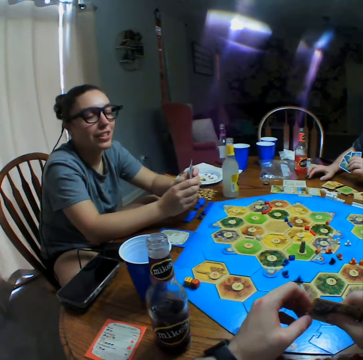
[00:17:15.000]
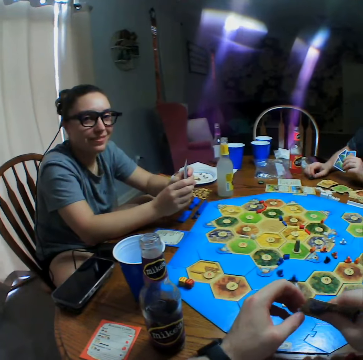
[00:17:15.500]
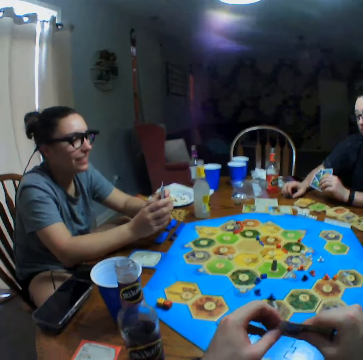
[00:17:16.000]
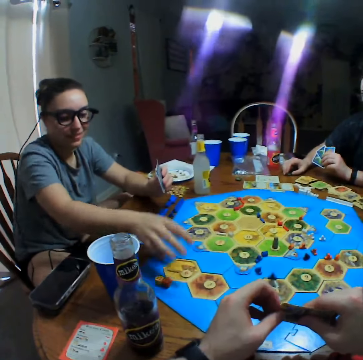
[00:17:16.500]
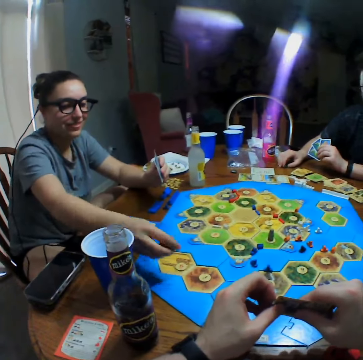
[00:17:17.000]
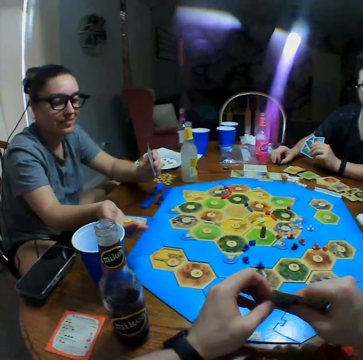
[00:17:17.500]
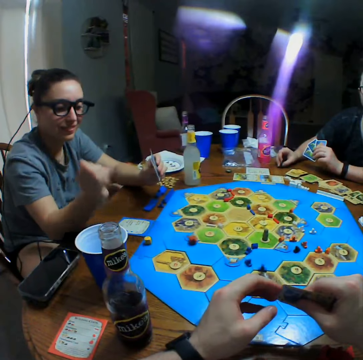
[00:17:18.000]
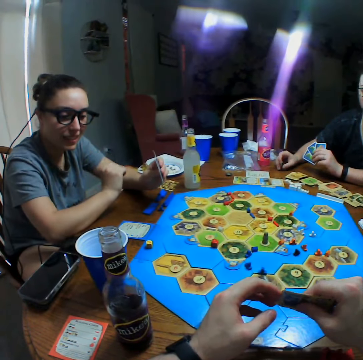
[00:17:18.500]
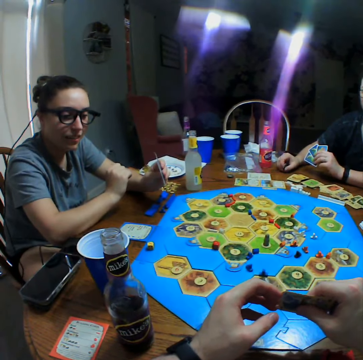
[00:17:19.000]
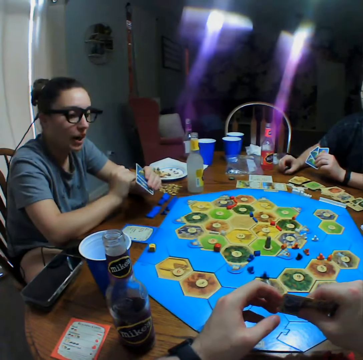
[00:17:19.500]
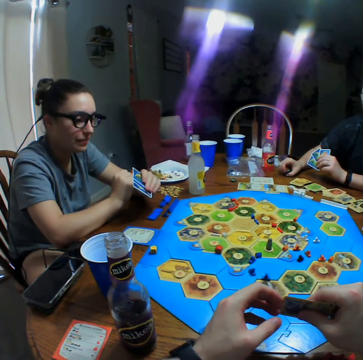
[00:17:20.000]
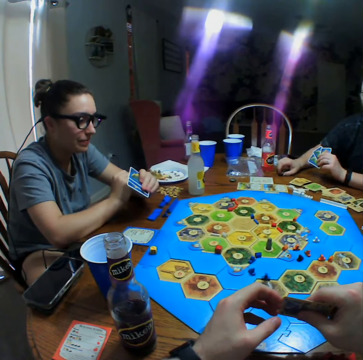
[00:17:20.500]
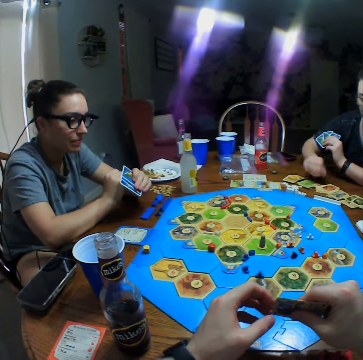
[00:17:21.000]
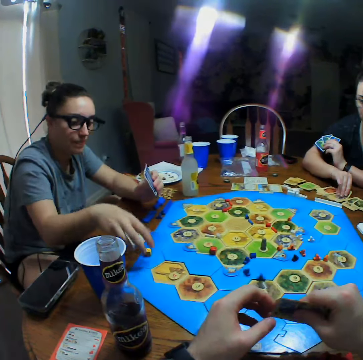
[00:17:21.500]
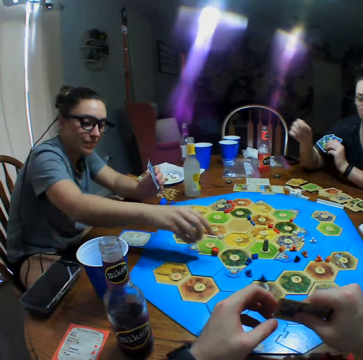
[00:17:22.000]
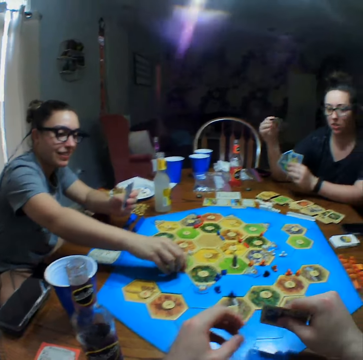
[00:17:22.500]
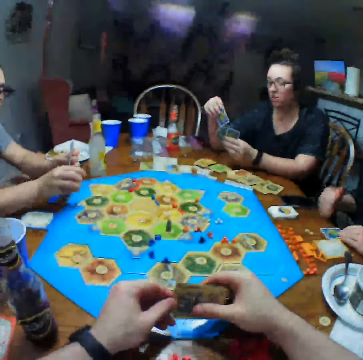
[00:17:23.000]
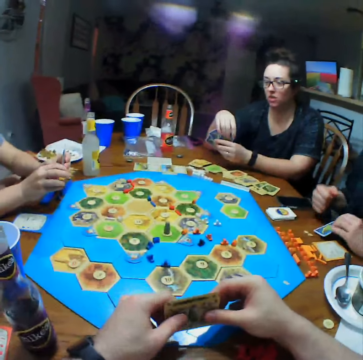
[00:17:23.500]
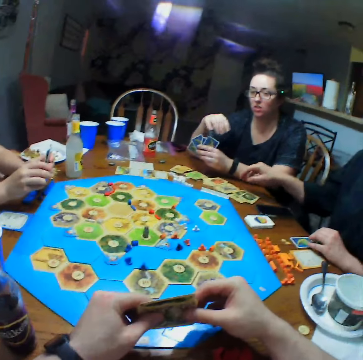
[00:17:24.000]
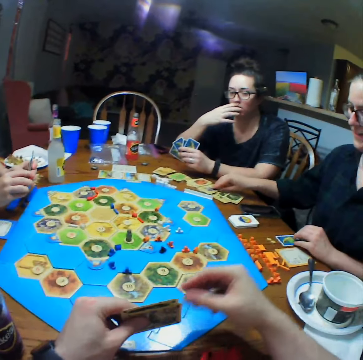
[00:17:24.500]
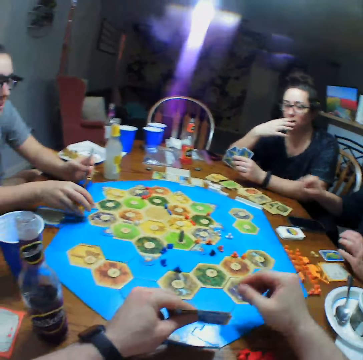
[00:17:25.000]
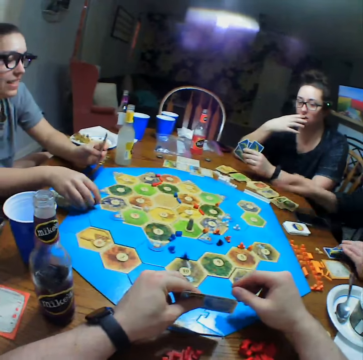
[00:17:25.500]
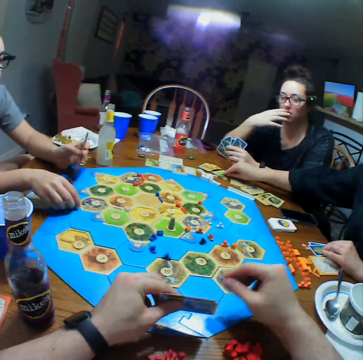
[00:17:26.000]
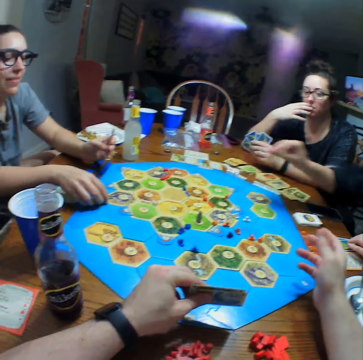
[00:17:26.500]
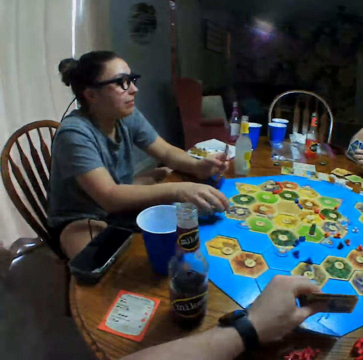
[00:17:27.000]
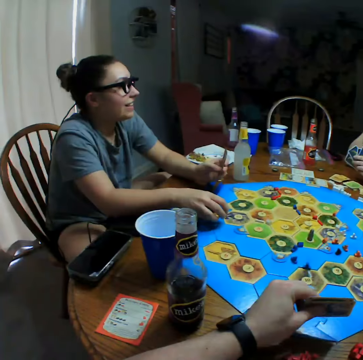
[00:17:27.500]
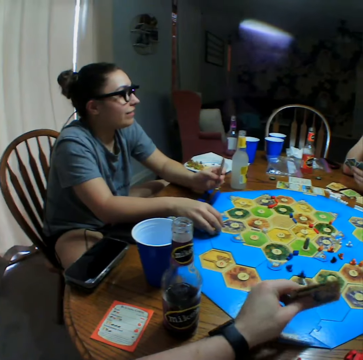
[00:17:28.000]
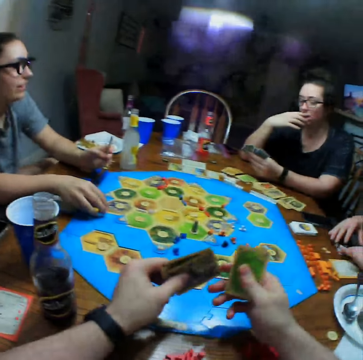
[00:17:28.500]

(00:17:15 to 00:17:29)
A person takes the dice on the table. The person throws the dice on the board. Another person takes a card on the table. The first person picks up the dice.

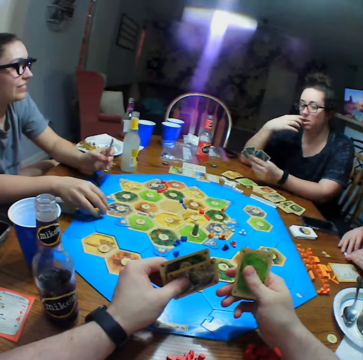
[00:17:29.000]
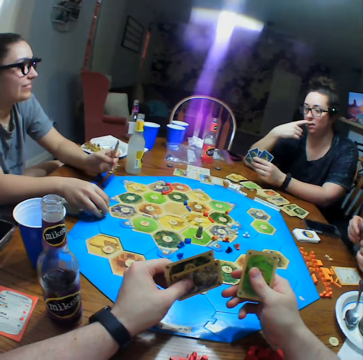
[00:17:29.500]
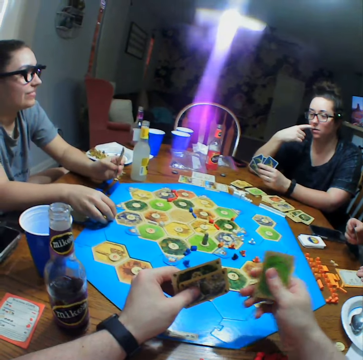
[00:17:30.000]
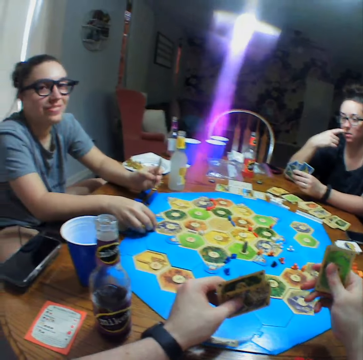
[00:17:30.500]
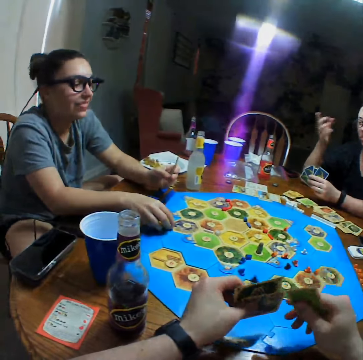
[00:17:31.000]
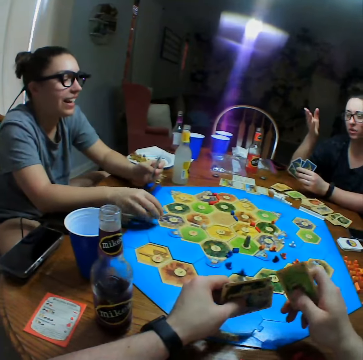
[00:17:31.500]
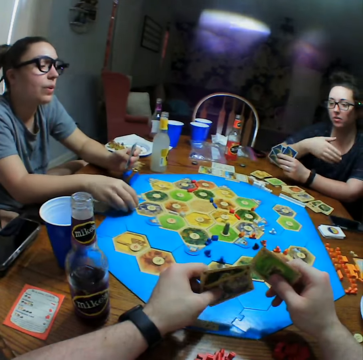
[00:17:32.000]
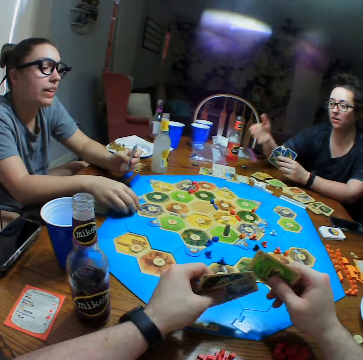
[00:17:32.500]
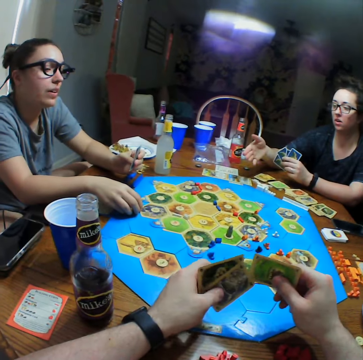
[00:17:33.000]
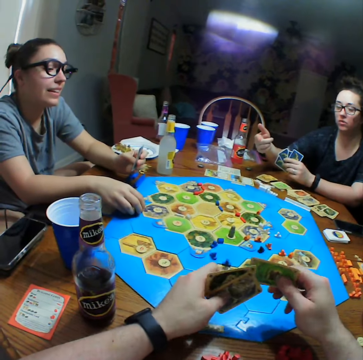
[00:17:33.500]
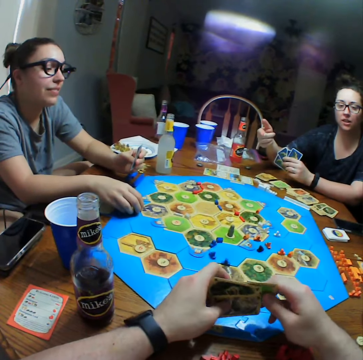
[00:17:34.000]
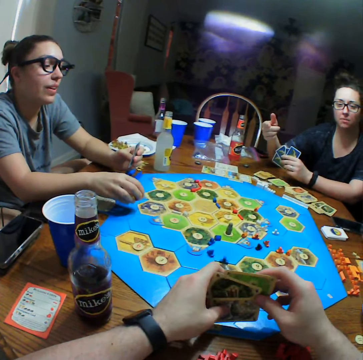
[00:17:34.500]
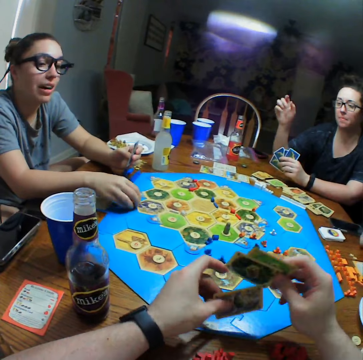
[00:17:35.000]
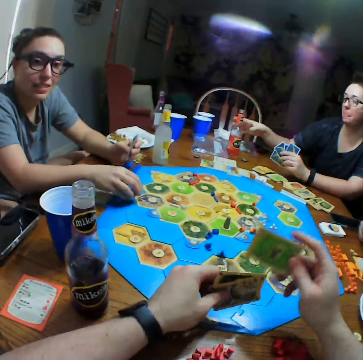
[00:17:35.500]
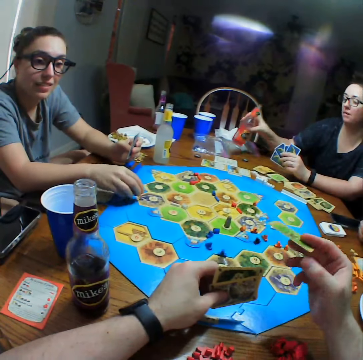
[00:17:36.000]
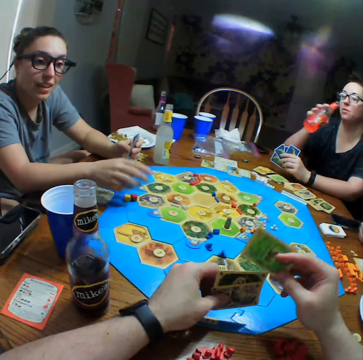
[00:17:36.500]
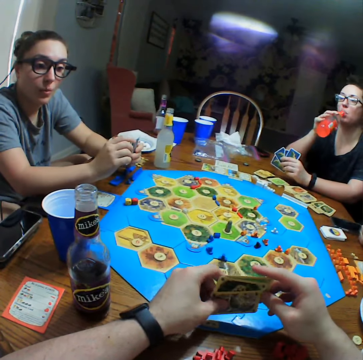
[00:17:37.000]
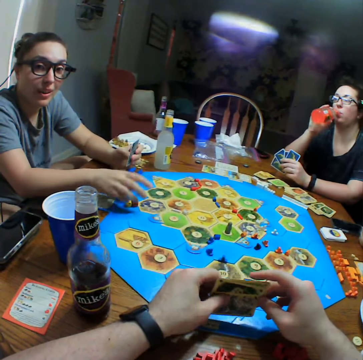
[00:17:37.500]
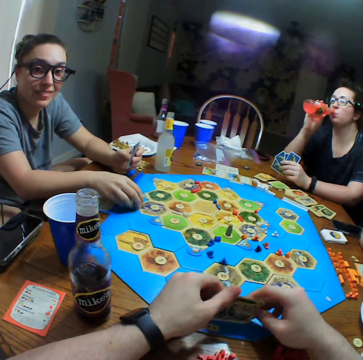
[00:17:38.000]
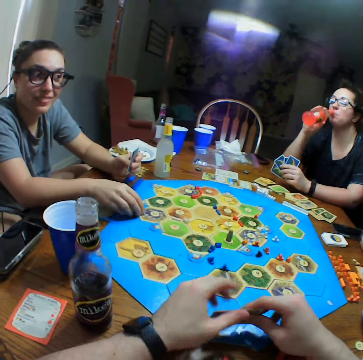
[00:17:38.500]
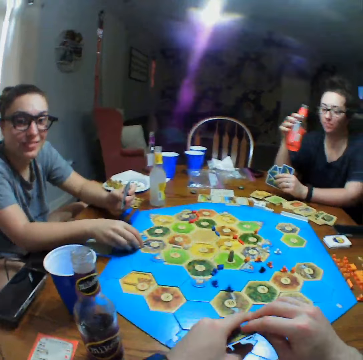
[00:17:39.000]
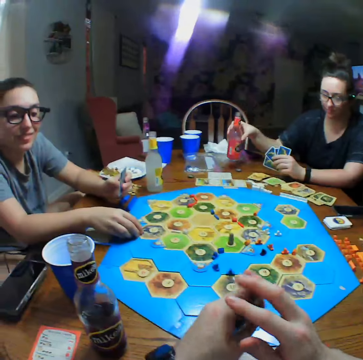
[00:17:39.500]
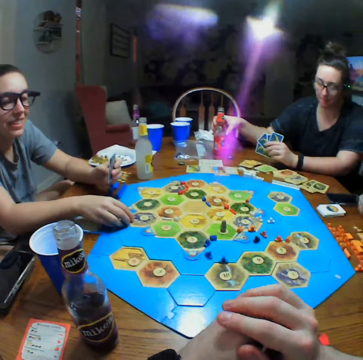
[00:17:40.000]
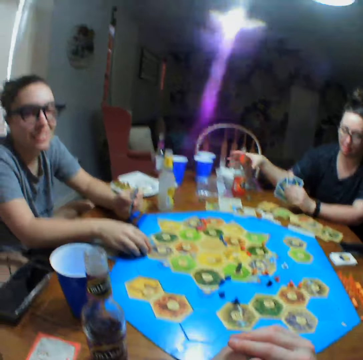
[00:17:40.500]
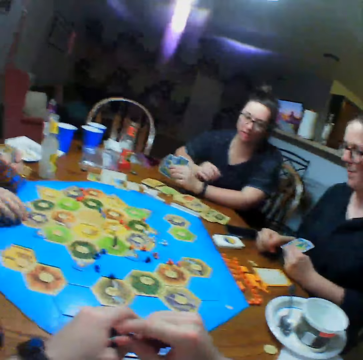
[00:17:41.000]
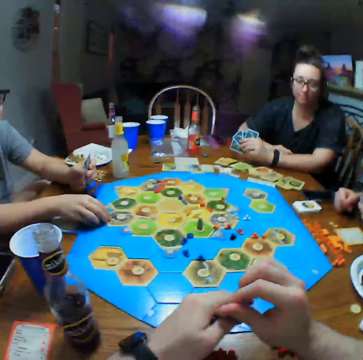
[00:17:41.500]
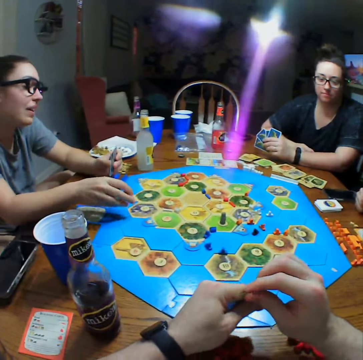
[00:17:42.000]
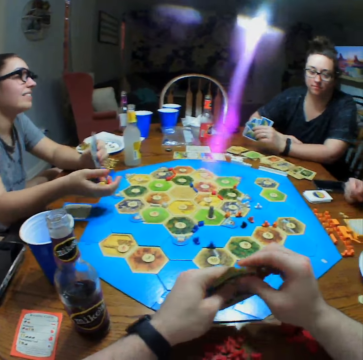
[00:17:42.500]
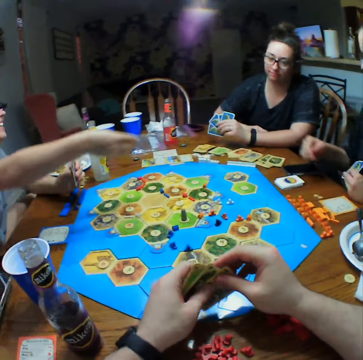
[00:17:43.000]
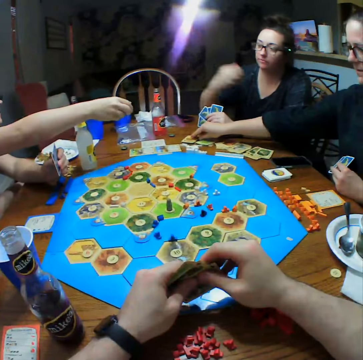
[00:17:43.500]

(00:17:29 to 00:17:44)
The camera wearer holds cards. A person takes a drink. The person puts the bottle on the table. The camera wearer holds the cards.

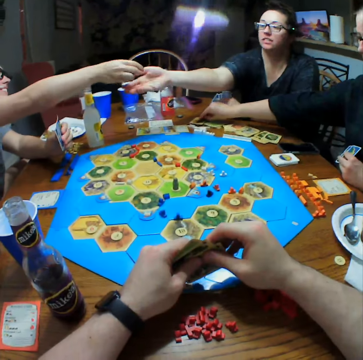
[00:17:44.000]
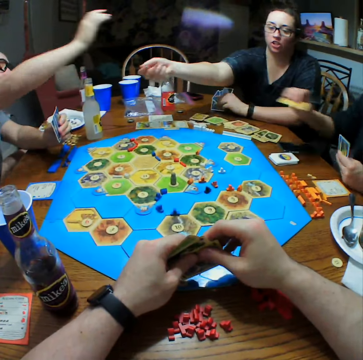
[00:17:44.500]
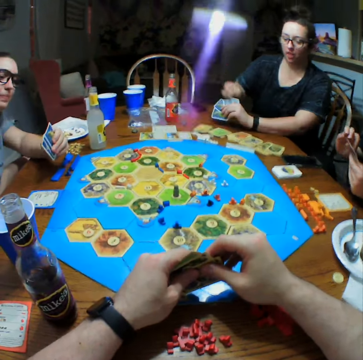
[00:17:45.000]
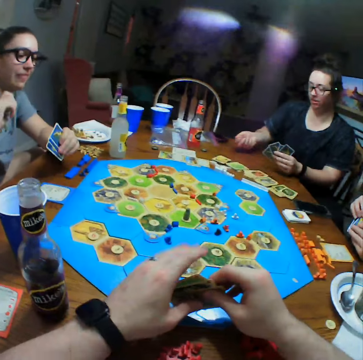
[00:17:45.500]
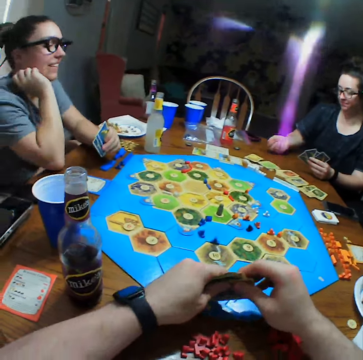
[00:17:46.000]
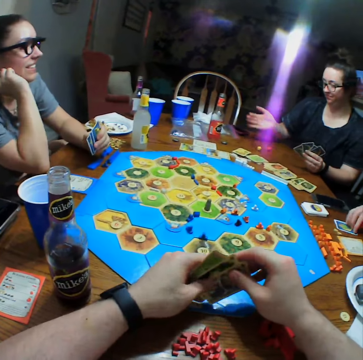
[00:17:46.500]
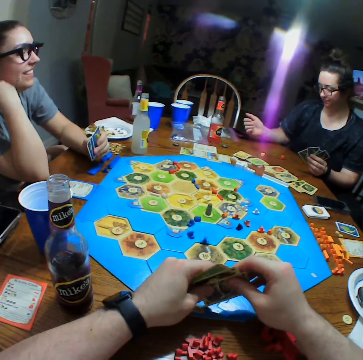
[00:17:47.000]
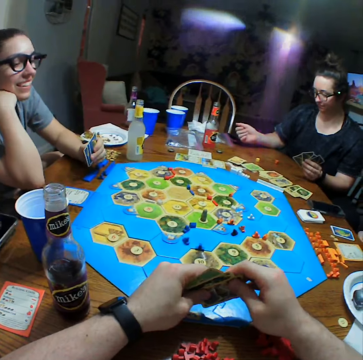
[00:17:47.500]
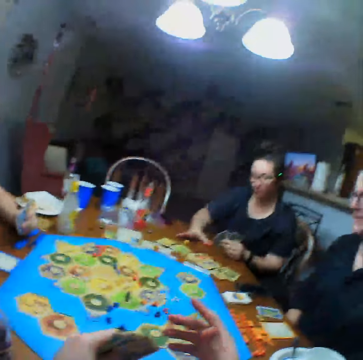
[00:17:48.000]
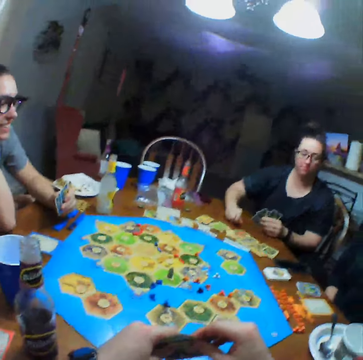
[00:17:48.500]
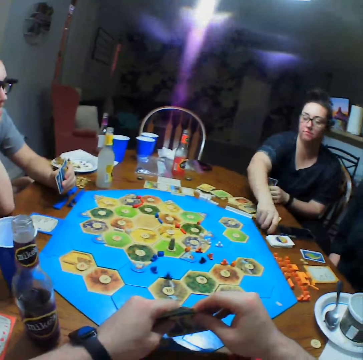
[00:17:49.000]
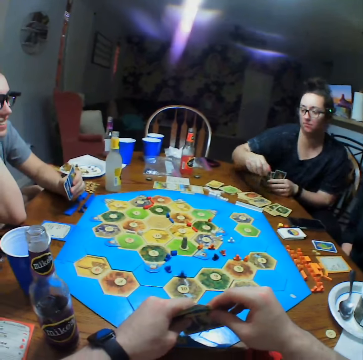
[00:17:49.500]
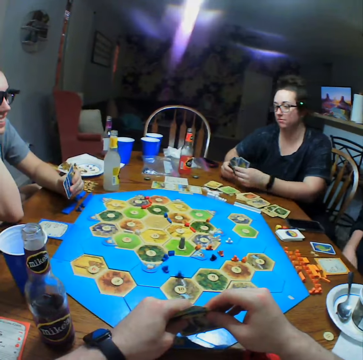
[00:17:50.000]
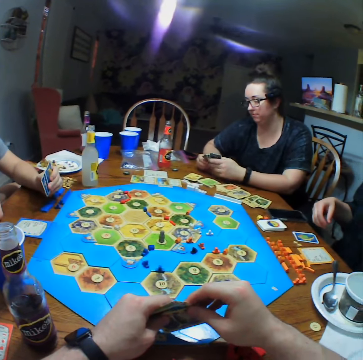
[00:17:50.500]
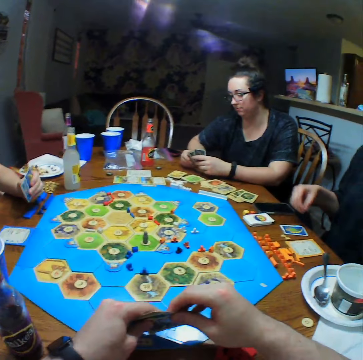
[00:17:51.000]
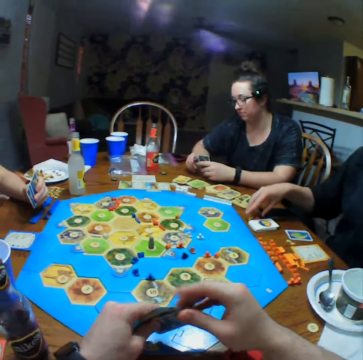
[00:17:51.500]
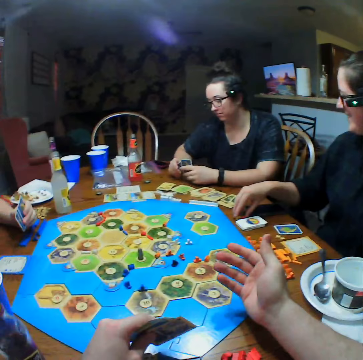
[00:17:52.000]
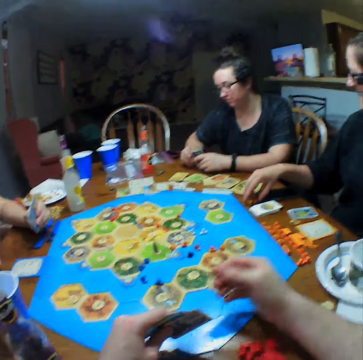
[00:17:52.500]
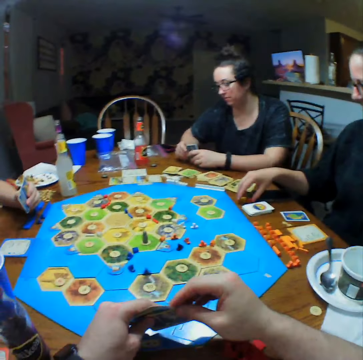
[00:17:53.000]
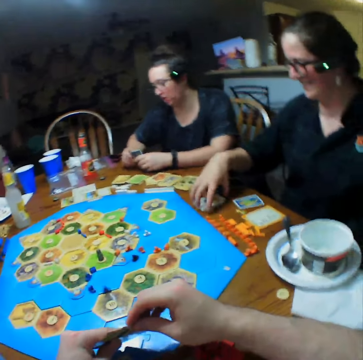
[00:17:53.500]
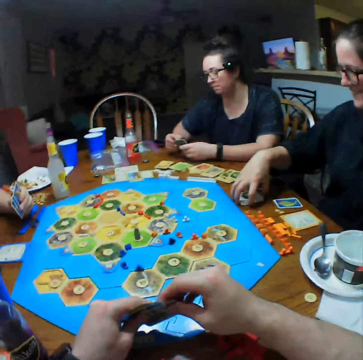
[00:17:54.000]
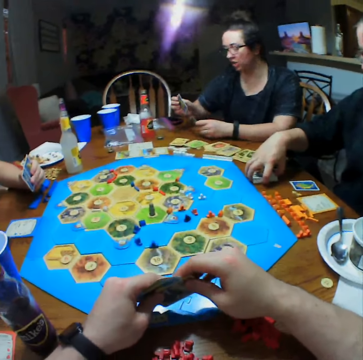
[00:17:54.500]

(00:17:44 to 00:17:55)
A person picks up the dice from another person. A third person picks up cards. The first person drops the dice. A person takes the dice on the table. The third person takes the cards on the table.
